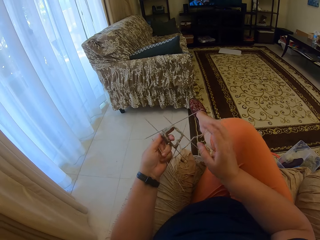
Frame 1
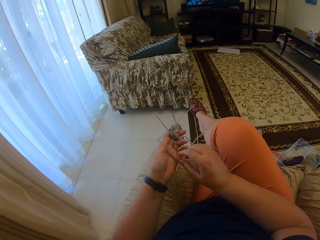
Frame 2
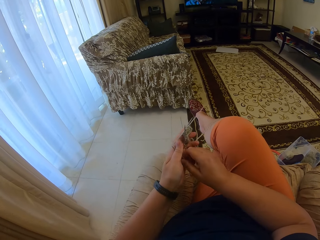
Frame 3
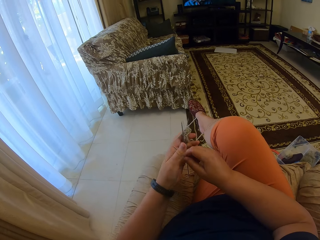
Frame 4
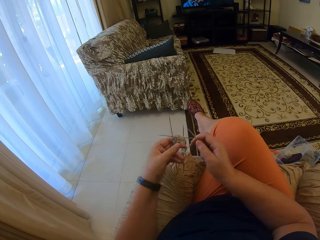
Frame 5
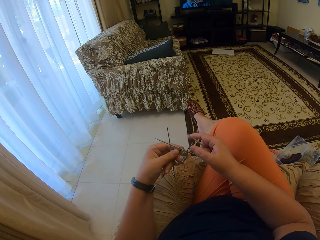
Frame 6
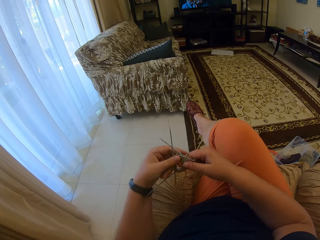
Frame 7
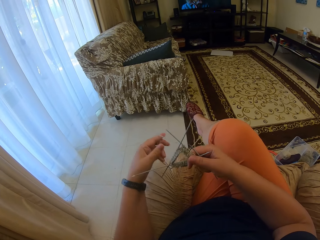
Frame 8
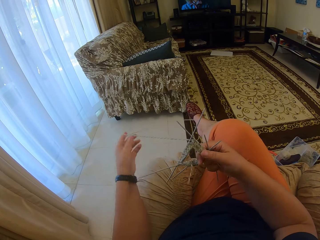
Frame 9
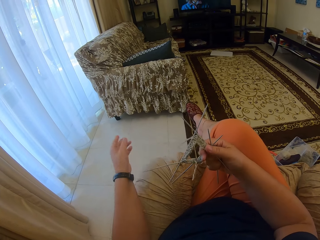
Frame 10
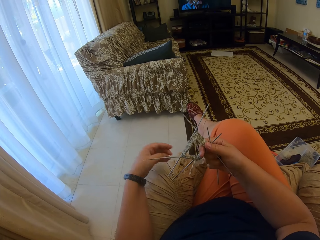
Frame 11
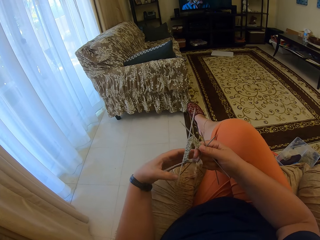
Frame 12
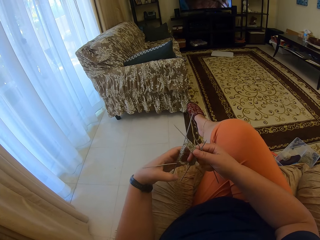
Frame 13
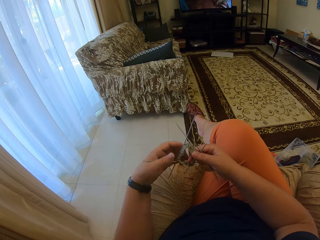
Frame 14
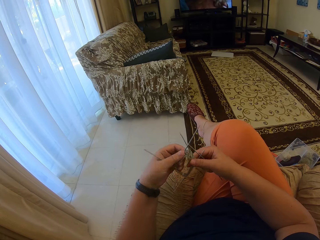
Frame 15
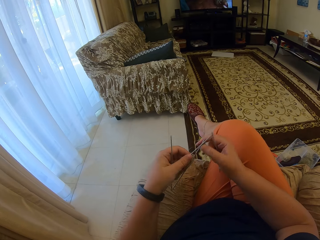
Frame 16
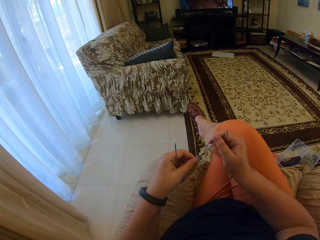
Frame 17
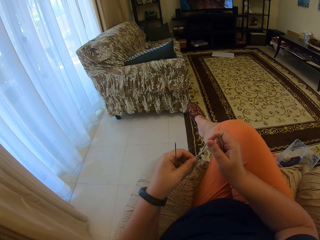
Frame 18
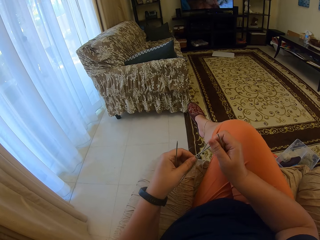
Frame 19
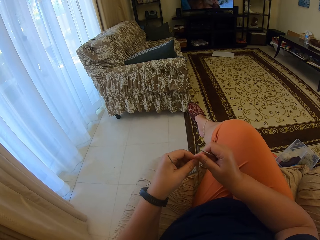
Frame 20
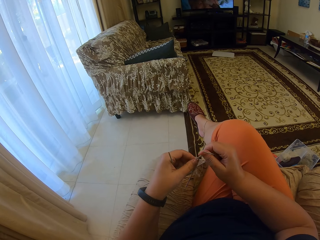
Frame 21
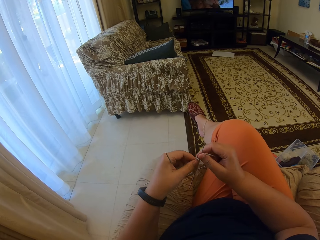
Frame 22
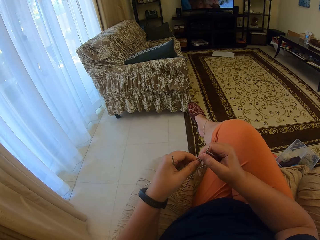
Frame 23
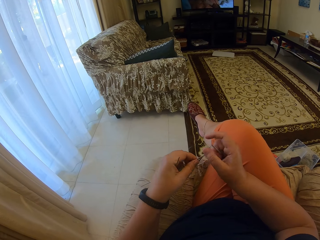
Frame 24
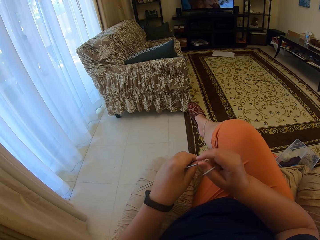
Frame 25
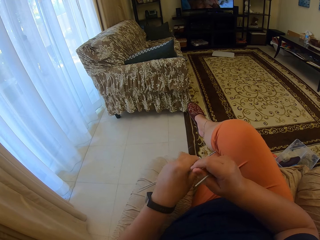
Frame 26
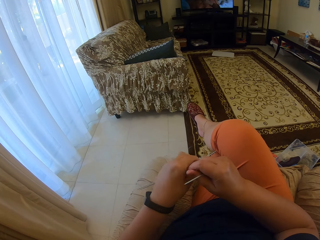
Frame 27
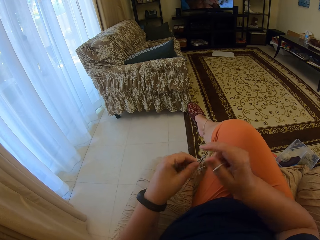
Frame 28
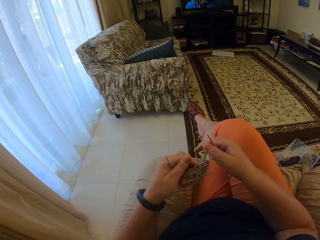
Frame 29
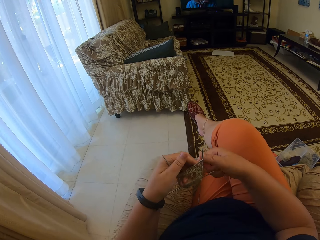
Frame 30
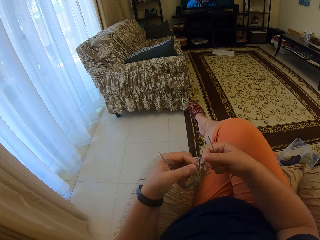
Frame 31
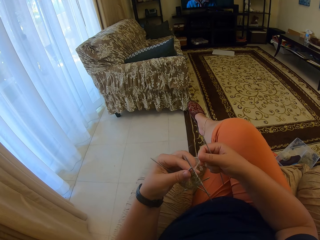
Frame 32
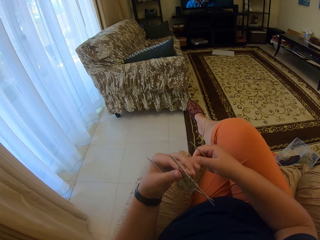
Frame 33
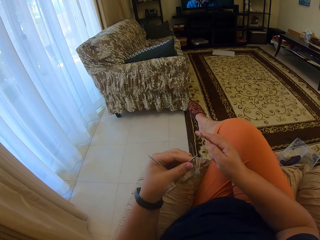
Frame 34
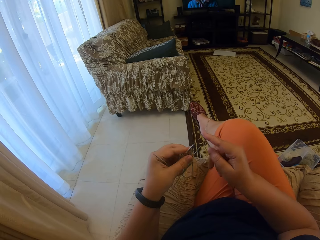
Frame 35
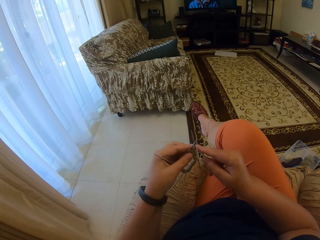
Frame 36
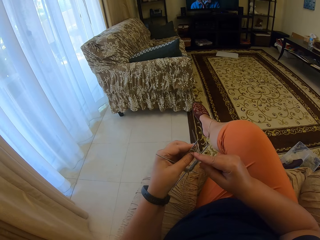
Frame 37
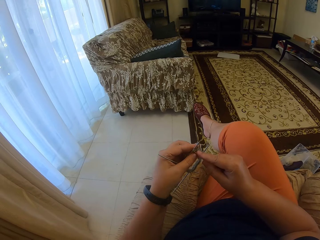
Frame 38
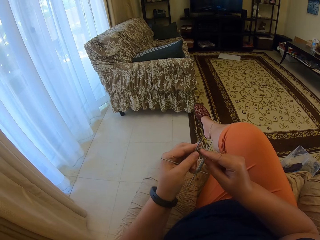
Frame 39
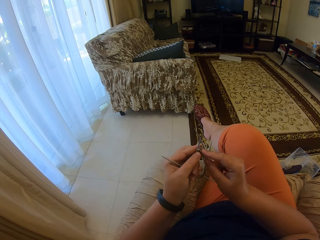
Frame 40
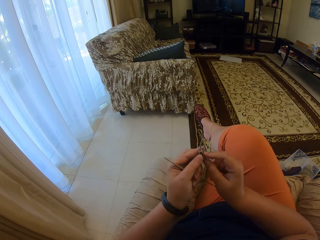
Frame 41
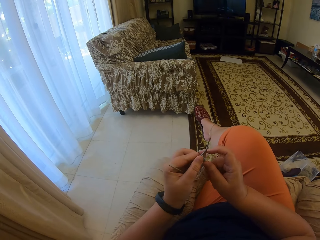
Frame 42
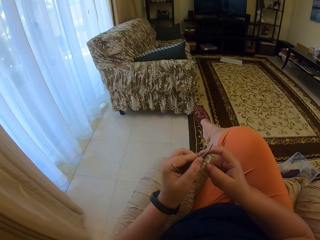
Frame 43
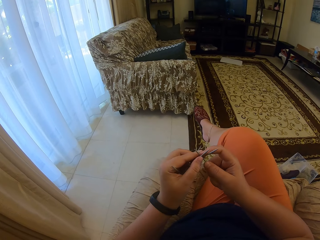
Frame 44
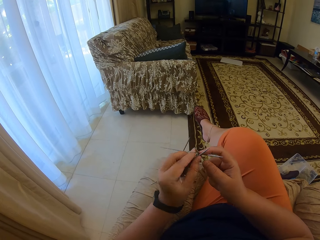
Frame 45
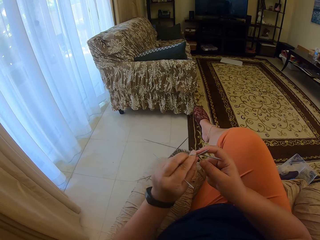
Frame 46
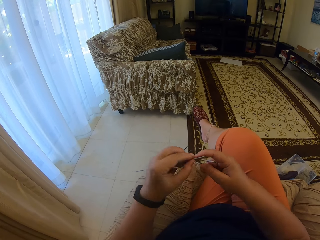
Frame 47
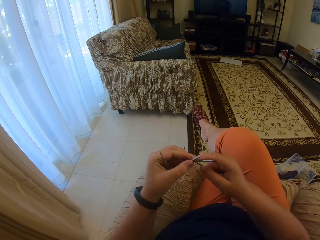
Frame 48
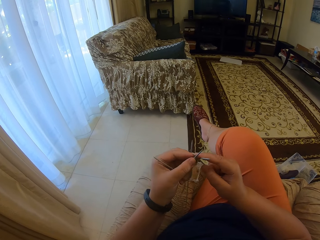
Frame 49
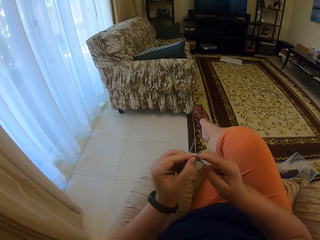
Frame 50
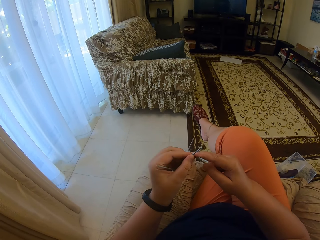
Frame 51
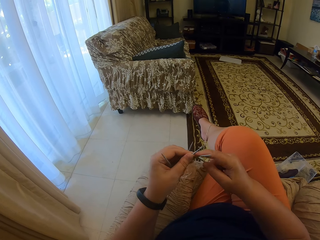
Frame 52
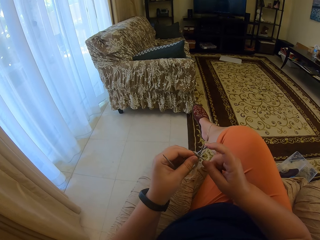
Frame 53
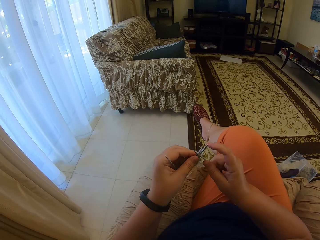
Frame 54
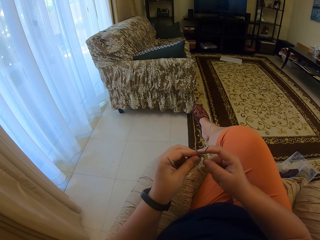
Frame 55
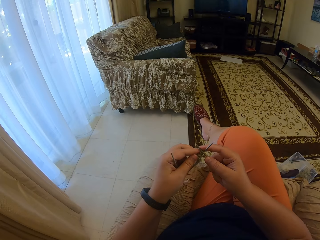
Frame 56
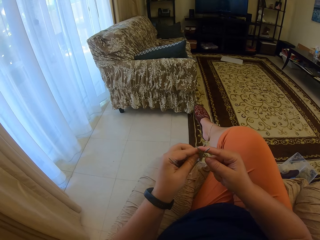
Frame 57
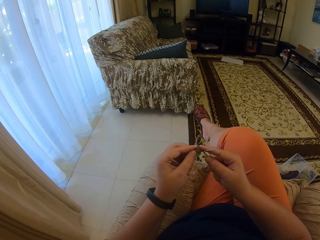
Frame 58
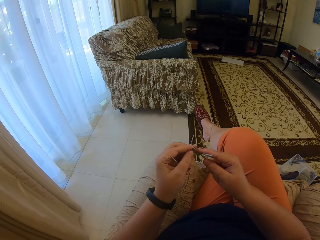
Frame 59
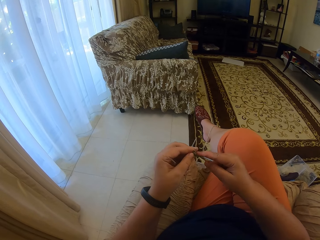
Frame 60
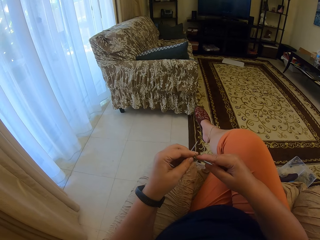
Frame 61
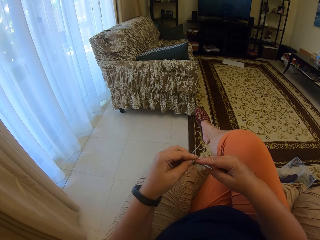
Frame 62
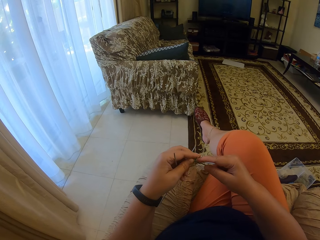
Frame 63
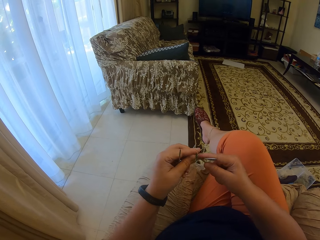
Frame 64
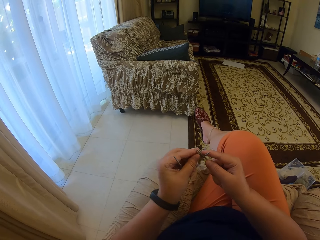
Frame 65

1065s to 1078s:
The camera wearer adjusts a yarn. They adjust crochets in the yarn. They knit with the yarn.

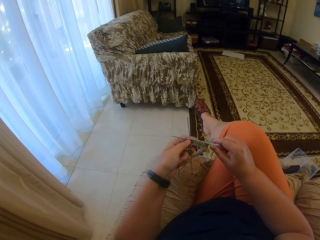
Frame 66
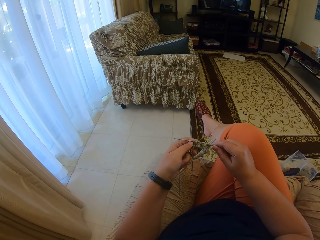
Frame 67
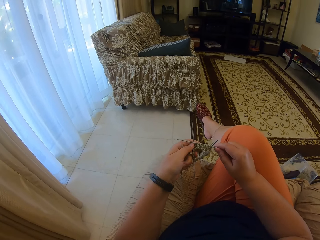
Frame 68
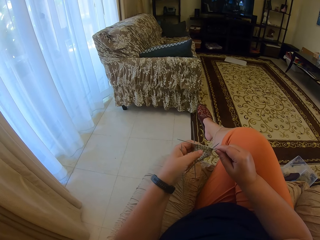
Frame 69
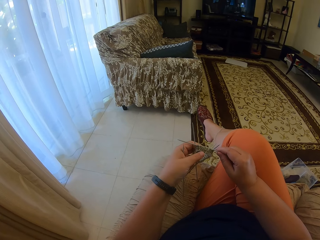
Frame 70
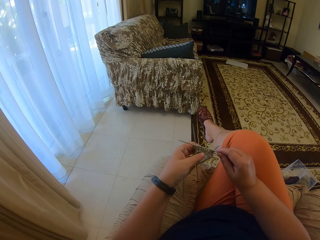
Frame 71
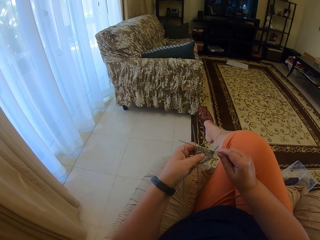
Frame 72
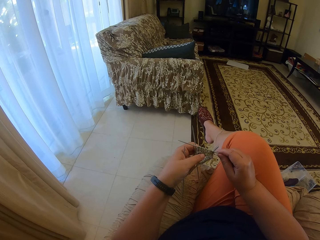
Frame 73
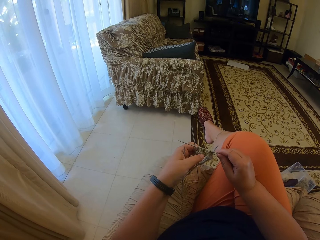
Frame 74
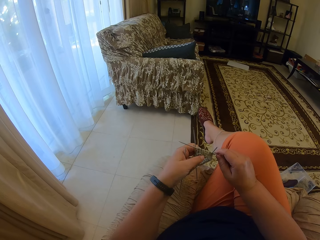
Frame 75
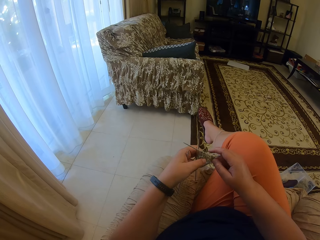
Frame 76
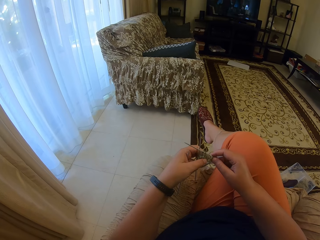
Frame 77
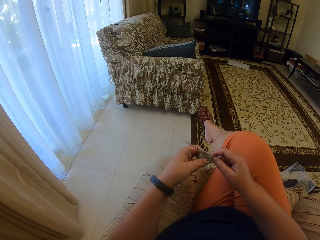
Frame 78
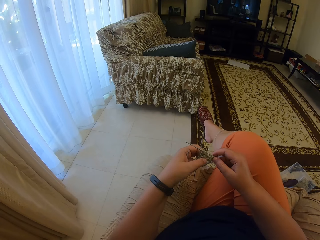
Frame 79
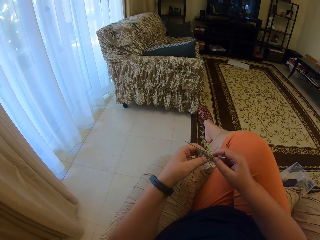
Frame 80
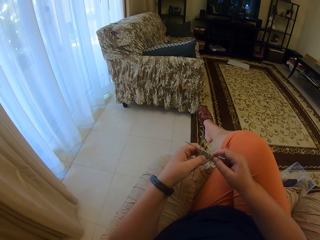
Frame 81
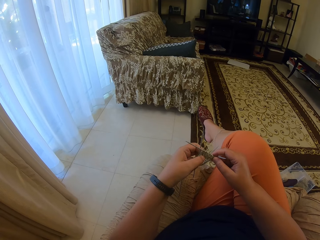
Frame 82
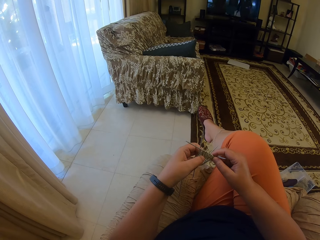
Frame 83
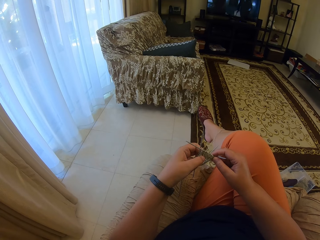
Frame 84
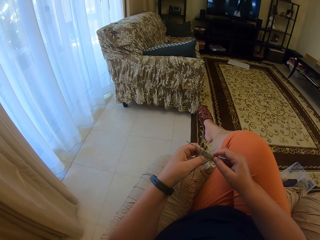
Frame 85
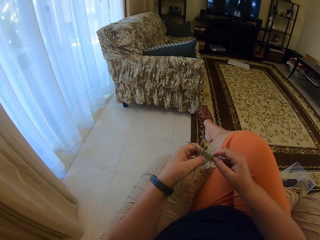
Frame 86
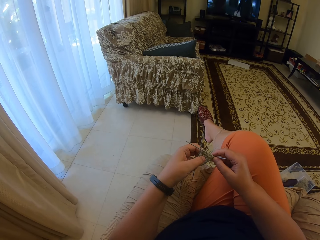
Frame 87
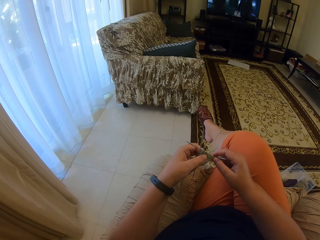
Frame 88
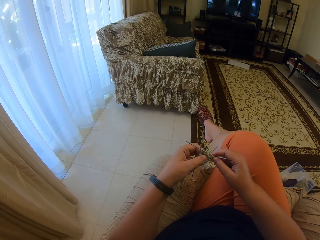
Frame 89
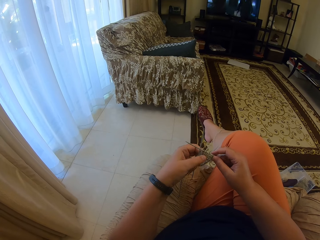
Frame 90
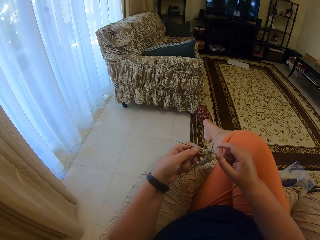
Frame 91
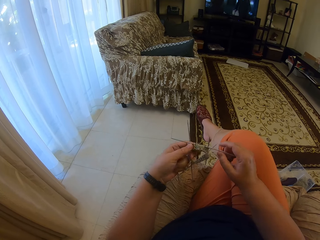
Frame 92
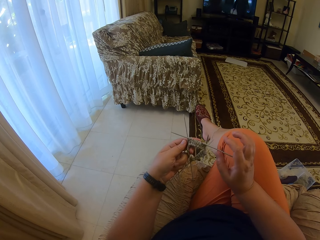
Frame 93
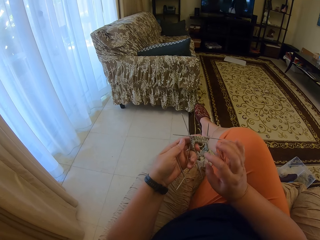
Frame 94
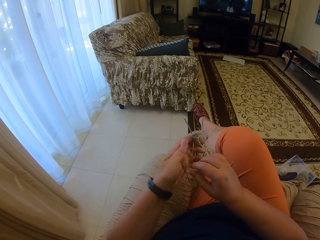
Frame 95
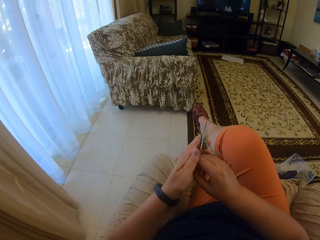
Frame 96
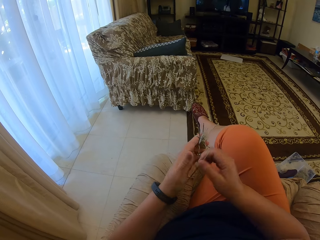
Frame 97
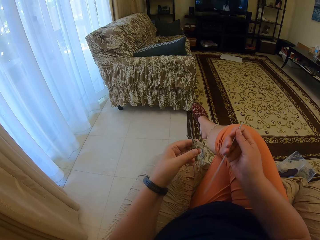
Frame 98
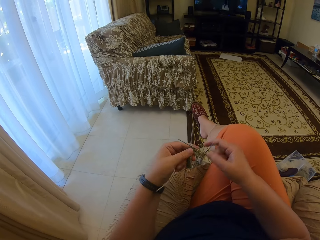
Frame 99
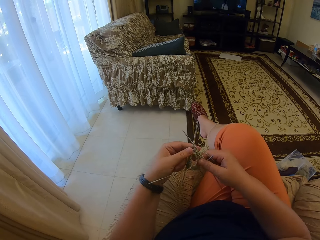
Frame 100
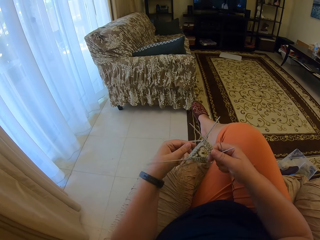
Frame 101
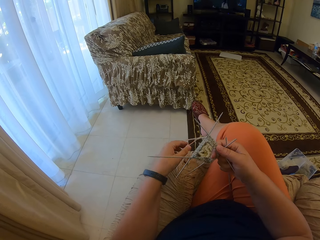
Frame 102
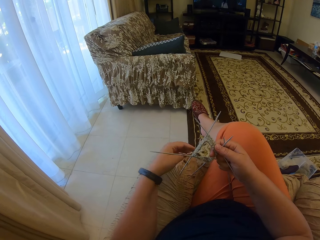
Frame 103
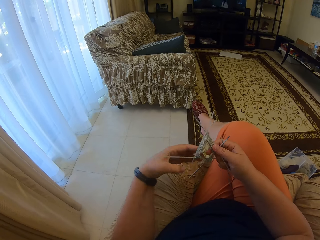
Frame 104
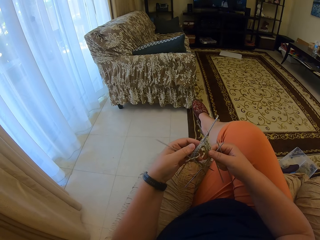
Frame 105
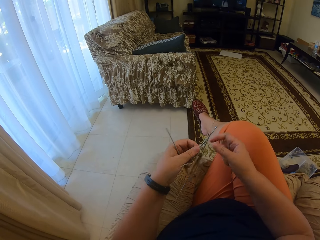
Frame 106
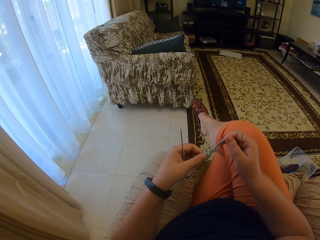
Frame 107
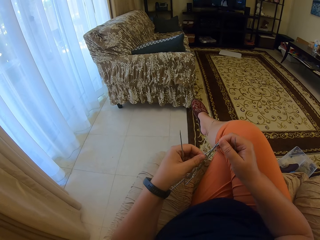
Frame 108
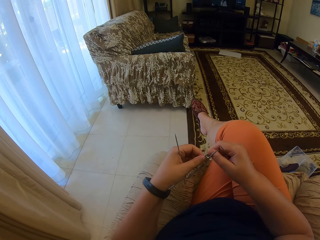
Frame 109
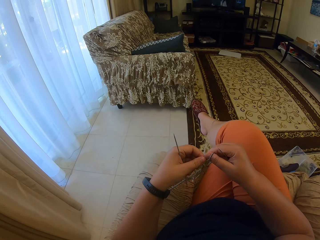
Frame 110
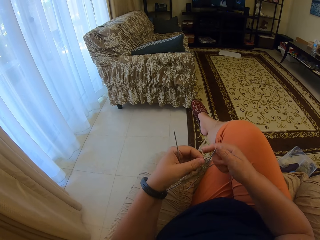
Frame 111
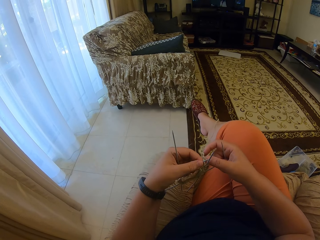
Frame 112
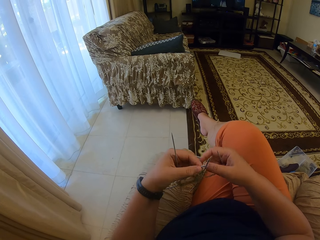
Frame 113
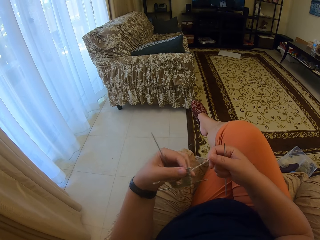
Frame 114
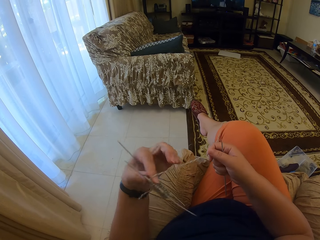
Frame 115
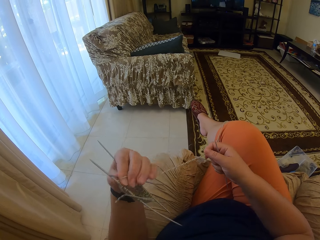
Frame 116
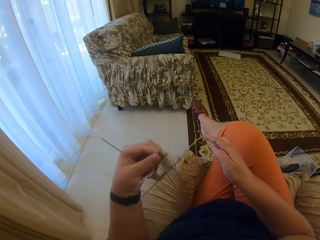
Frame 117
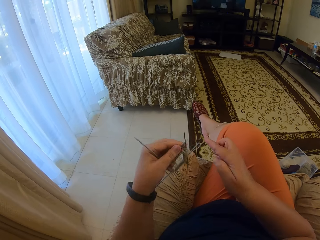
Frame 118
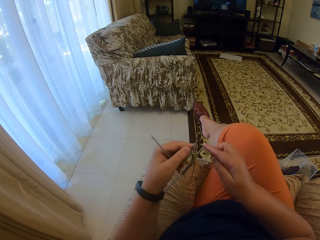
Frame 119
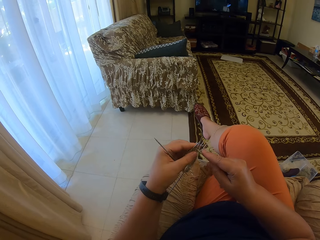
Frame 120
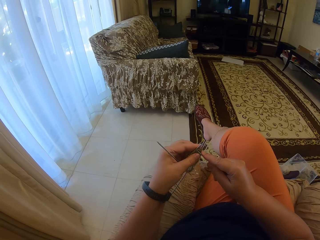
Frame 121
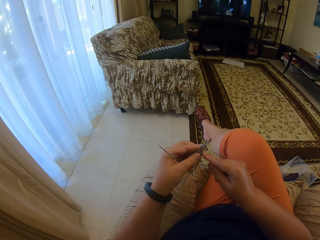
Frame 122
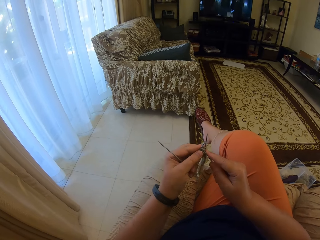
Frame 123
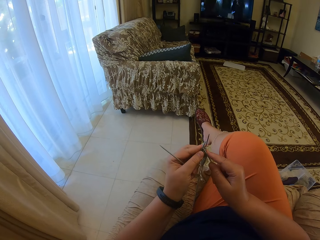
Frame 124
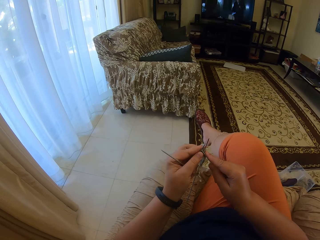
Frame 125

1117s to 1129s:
The camera wearer holds the yarn. They pick a crochet from the left hand. They switch the knitting needle. They adjust the crochets in the yarn. They stretch the yarn.
